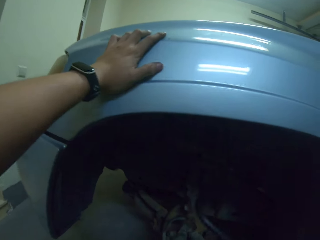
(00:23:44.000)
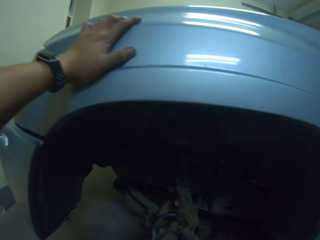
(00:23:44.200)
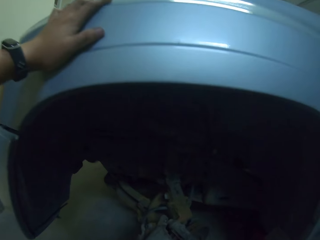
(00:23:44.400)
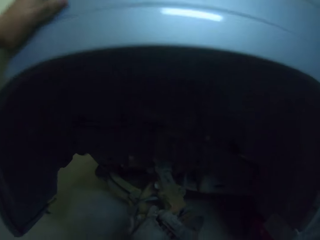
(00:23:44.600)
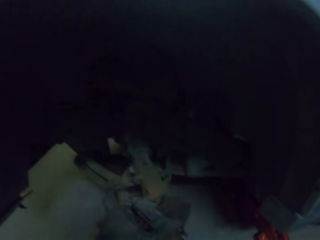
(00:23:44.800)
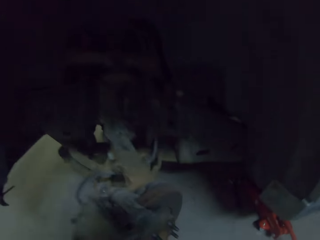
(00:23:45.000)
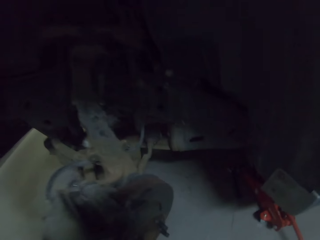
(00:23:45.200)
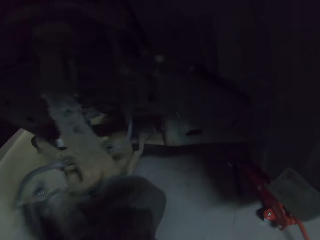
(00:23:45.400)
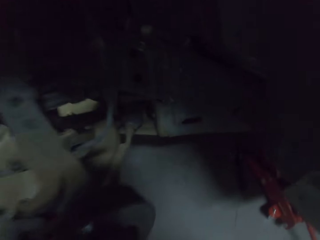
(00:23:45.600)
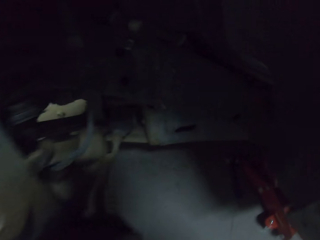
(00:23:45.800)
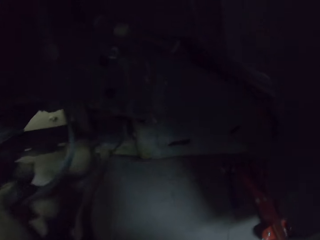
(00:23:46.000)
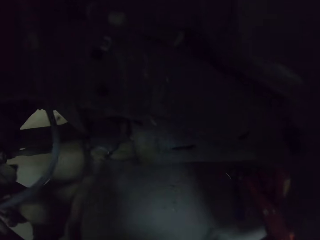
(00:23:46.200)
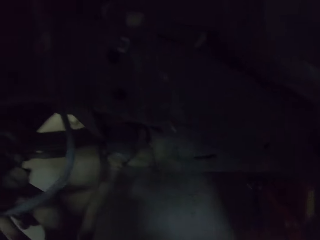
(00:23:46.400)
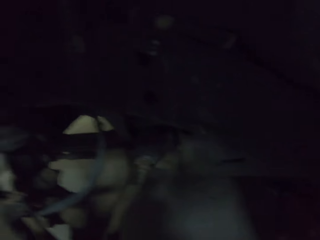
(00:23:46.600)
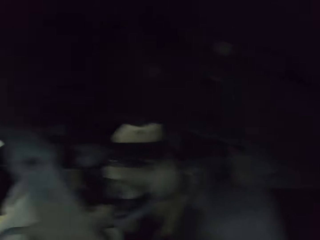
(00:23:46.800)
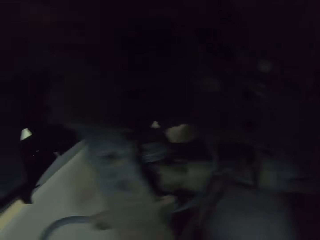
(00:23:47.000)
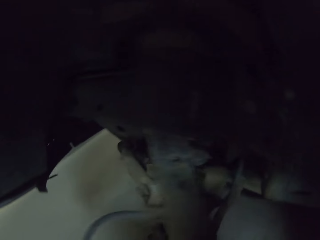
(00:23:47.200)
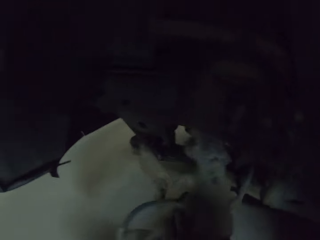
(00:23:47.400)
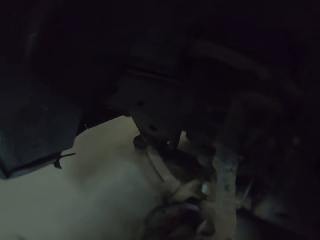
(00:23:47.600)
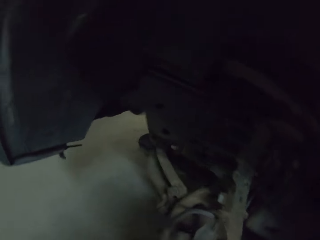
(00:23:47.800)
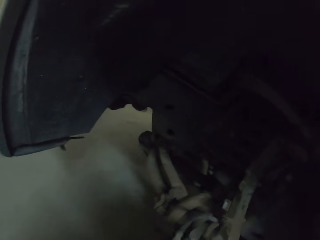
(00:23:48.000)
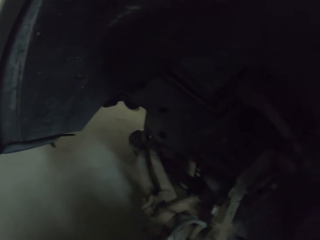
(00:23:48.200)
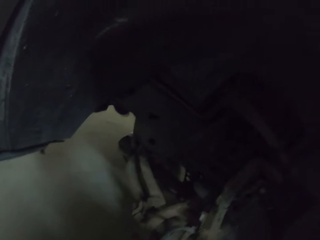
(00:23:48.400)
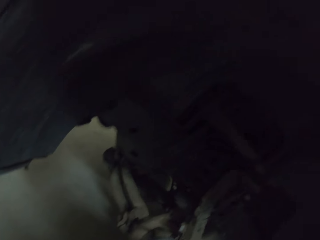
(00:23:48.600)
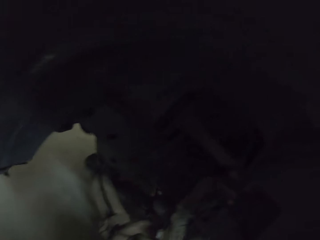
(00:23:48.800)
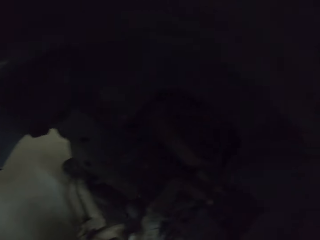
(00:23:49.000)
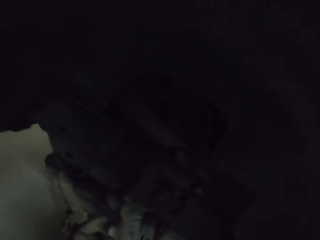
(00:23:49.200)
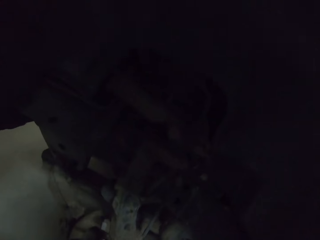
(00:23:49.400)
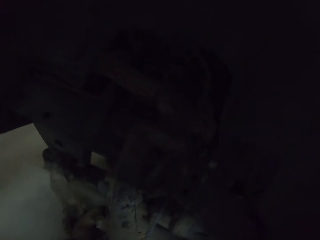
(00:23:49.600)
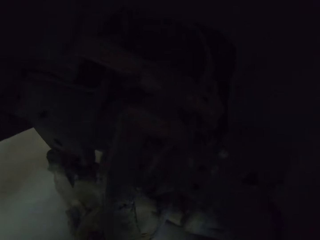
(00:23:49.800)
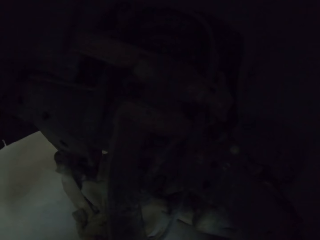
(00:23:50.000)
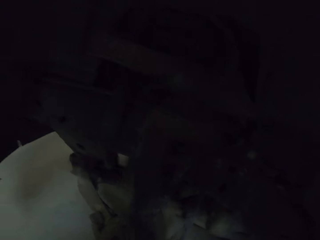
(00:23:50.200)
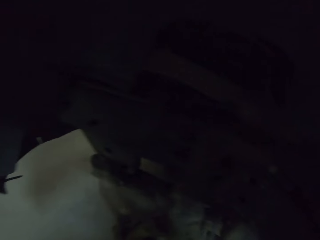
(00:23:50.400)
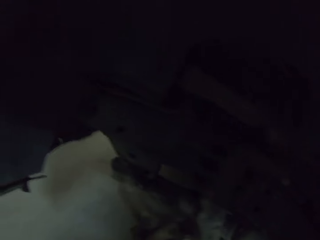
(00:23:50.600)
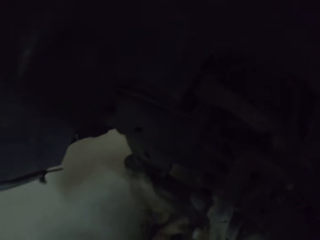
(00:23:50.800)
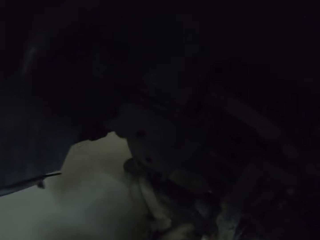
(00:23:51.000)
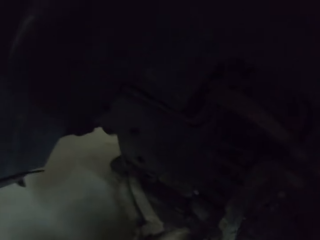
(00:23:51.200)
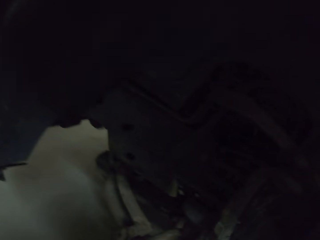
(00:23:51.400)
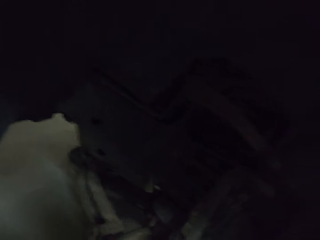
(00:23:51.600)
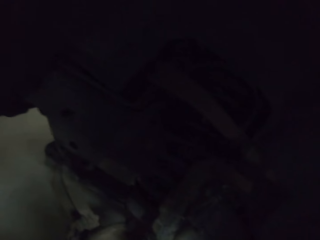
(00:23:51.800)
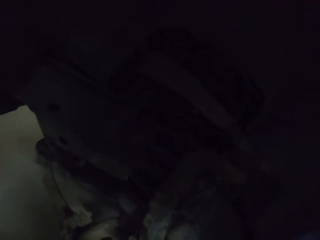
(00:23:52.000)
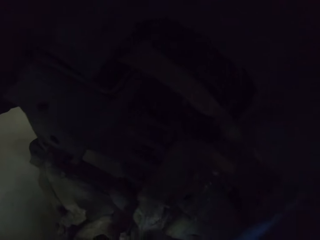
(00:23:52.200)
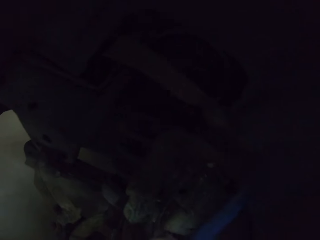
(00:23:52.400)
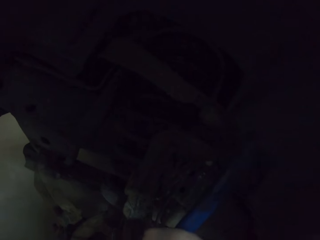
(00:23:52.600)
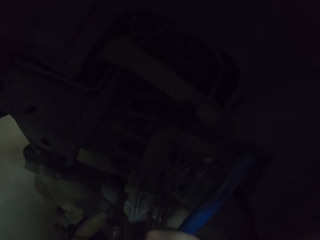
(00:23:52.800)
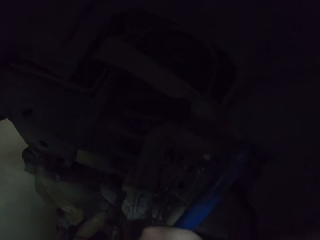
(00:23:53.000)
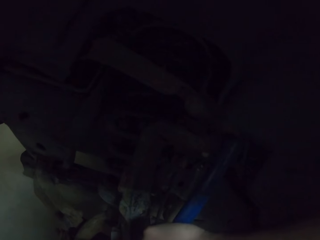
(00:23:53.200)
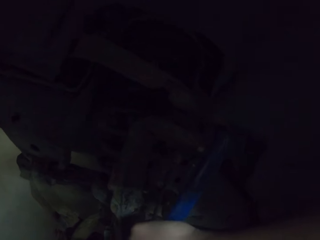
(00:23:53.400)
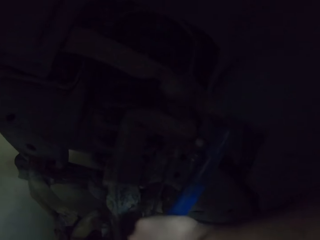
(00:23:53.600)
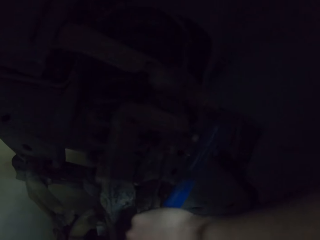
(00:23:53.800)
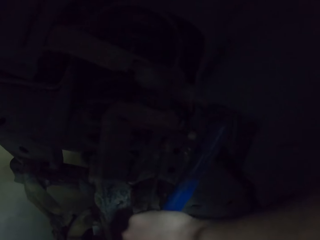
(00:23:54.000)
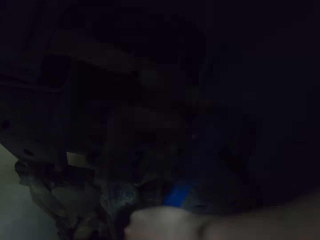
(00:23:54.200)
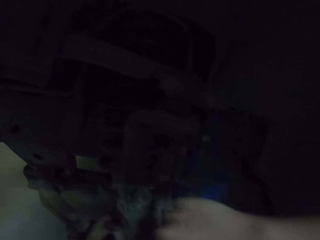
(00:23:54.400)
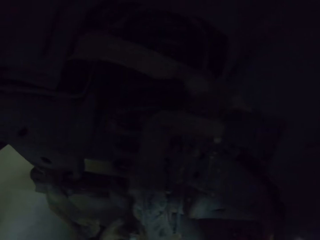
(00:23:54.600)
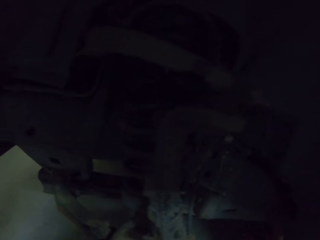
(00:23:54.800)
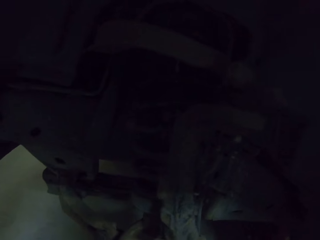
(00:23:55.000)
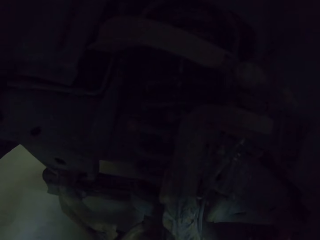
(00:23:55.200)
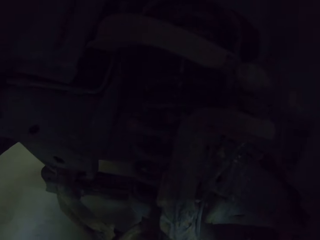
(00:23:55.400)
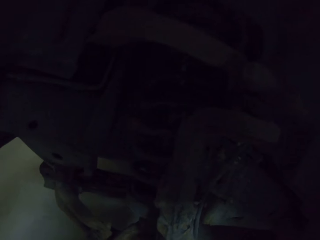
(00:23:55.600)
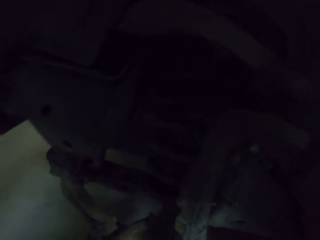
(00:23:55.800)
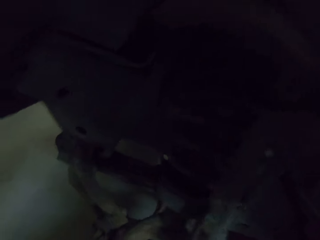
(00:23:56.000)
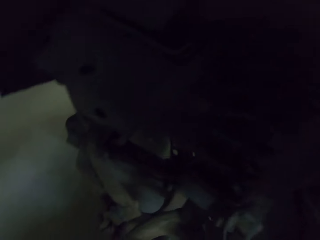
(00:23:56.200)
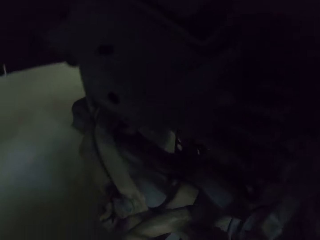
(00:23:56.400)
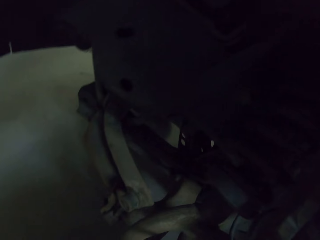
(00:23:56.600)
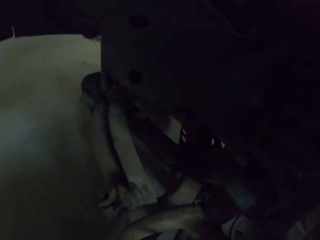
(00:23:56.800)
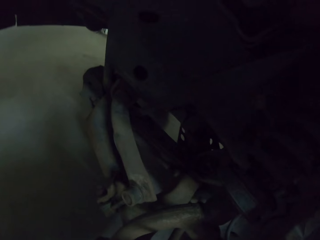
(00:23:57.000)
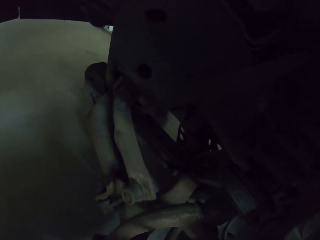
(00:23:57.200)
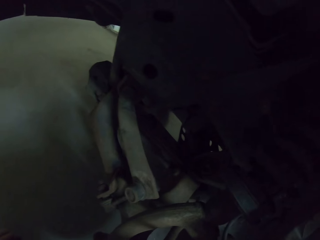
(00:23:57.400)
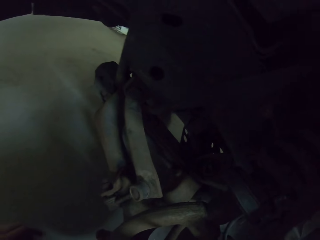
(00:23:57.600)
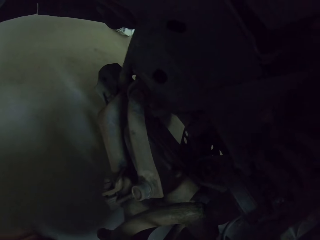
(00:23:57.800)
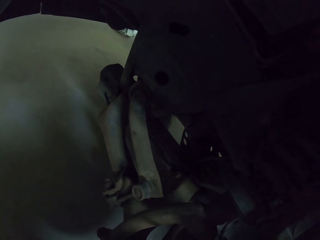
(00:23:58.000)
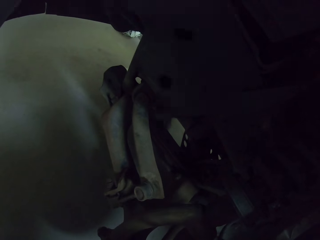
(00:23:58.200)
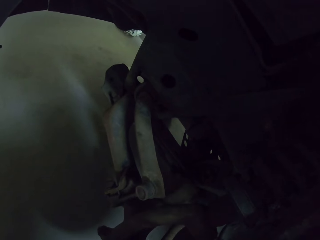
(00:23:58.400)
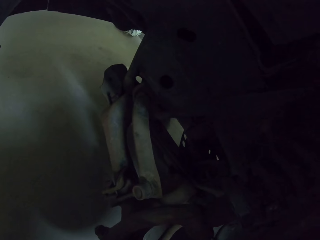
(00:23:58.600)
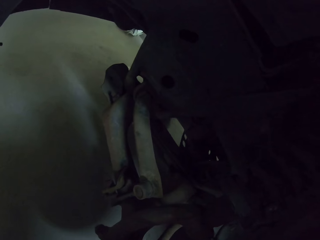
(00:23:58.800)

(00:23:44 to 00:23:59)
The camera wearer picks up the spanner. They fix the spanner on the wheel bolts. They turn the spanner.

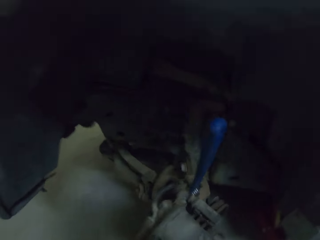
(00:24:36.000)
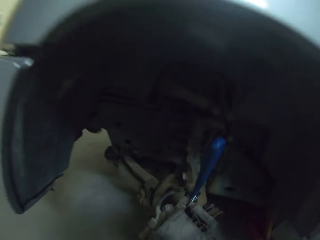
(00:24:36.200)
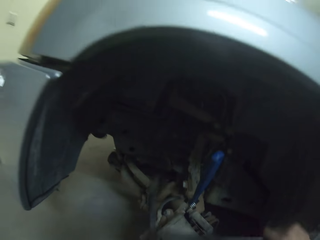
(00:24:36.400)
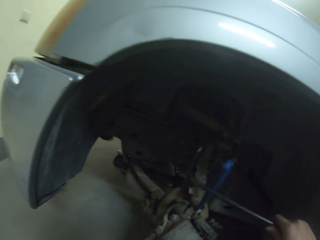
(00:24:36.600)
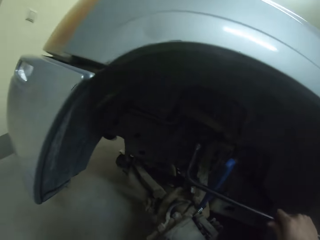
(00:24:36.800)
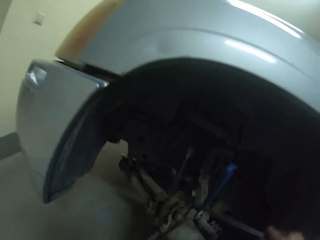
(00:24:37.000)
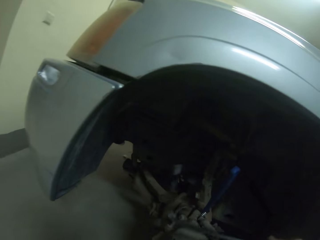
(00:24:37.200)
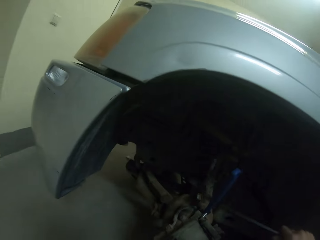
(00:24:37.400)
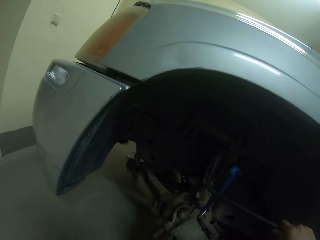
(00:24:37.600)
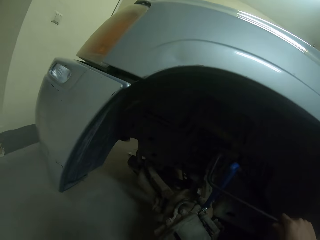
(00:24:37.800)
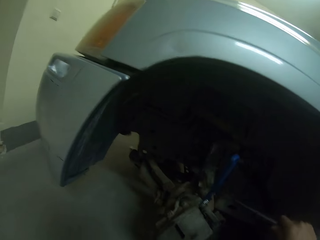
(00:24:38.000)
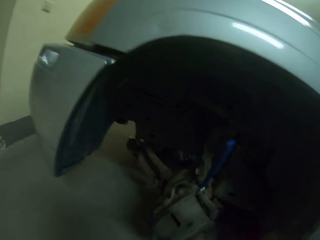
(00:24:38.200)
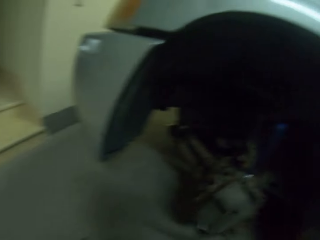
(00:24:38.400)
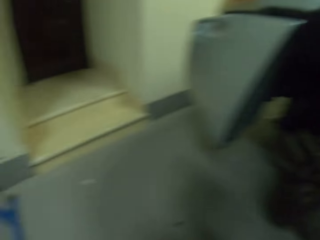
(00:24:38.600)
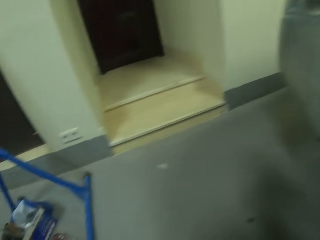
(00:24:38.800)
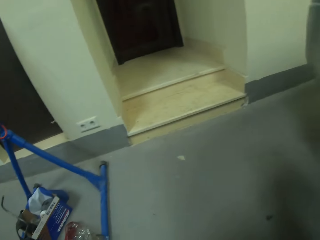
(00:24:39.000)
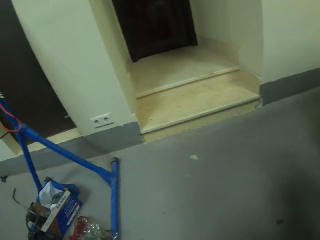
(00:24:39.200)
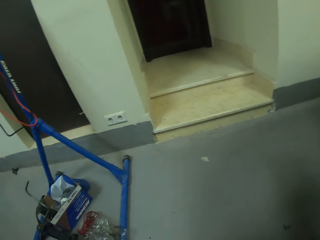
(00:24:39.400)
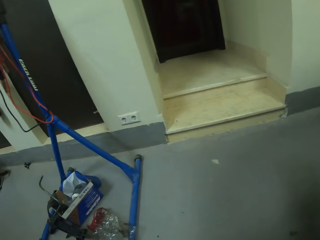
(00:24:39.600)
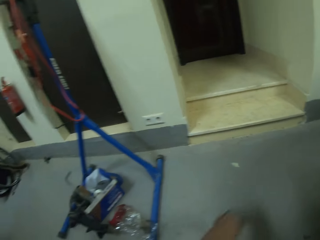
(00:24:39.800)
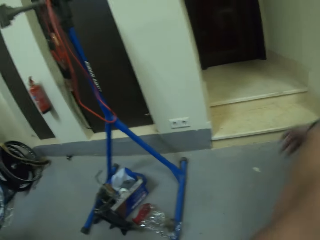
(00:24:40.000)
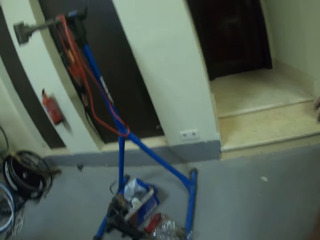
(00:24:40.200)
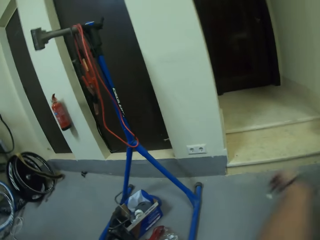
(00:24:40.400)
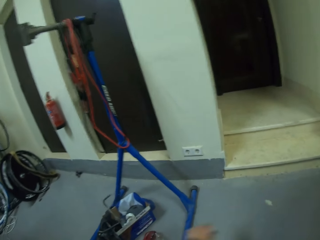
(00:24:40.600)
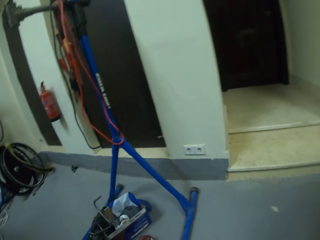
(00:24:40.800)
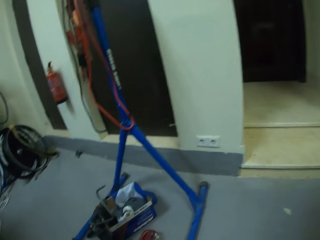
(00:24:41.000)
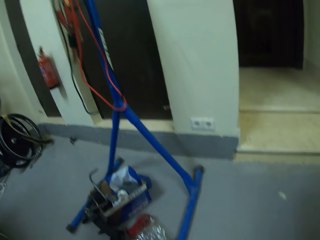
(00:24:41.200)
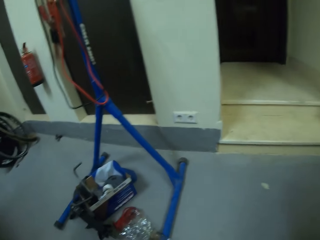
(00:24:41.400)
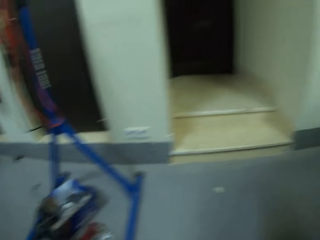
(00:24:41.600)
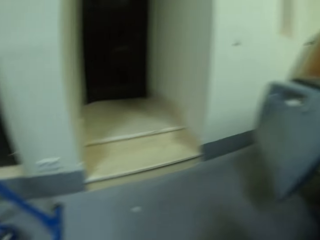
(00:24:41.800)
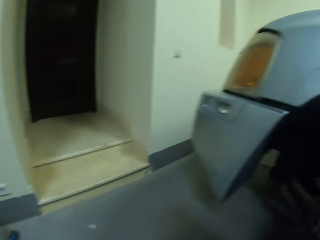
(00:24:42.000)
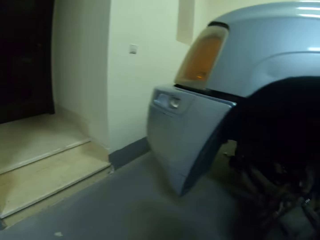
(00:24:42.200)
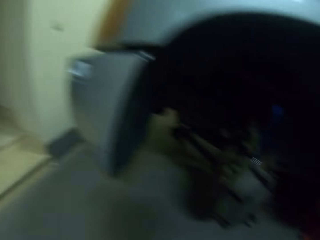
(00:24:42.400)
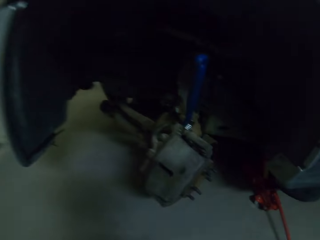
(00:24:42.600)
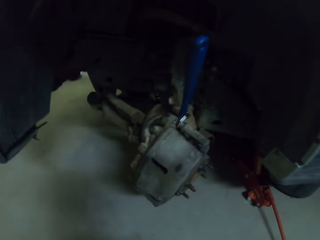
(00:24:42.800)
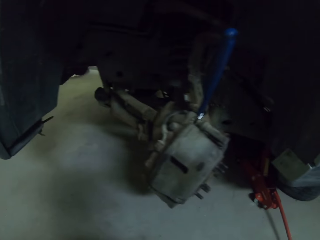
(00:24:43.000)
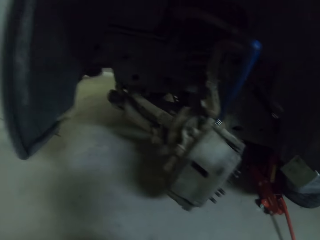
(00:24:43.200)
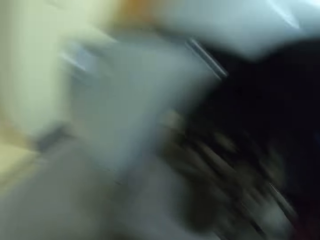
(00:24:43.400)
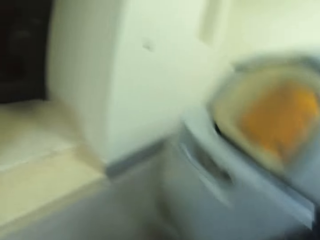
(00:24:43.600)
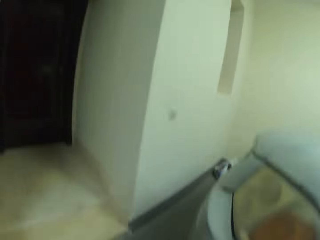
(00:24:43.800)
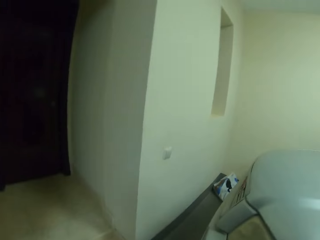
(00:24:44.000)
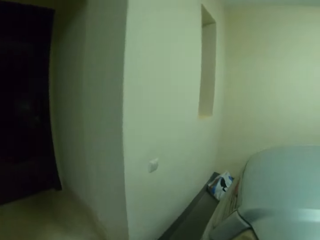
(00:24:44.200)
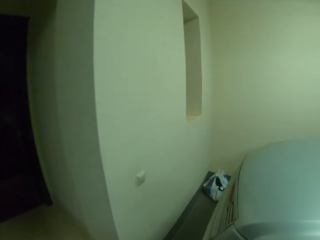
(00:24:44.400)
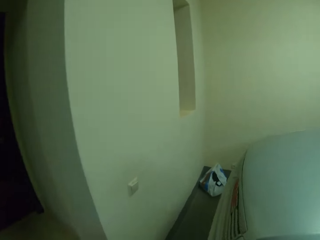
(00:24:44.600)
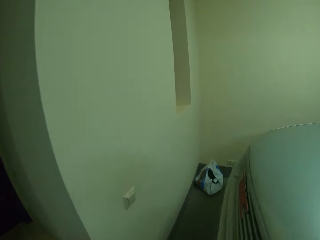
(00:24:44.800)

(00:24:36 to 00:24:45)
The camera wearer raises metal. They do something.
